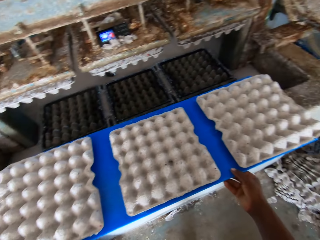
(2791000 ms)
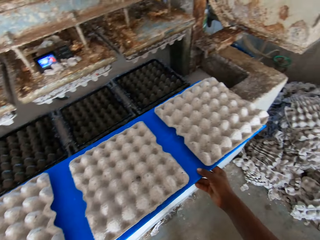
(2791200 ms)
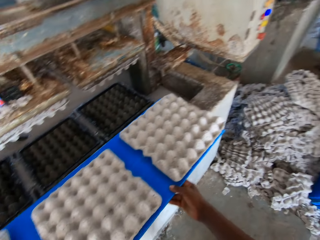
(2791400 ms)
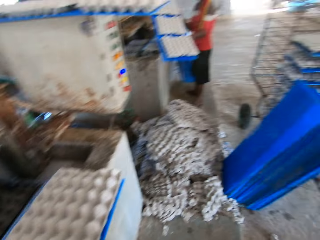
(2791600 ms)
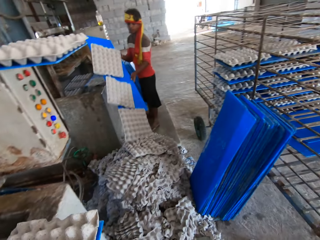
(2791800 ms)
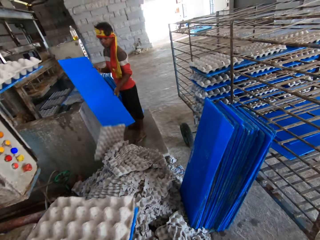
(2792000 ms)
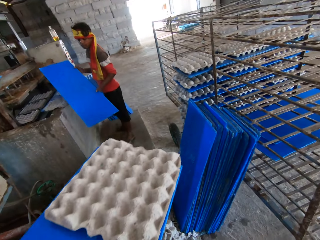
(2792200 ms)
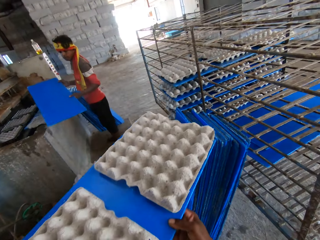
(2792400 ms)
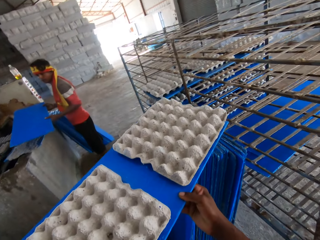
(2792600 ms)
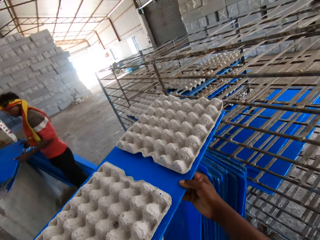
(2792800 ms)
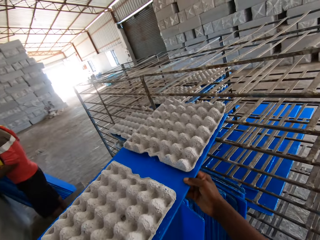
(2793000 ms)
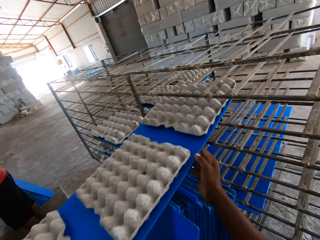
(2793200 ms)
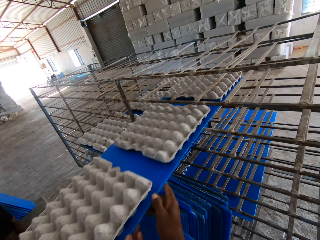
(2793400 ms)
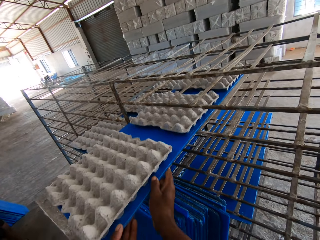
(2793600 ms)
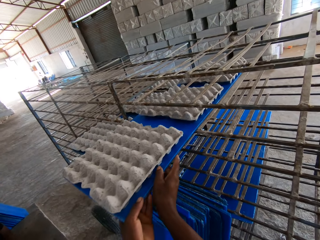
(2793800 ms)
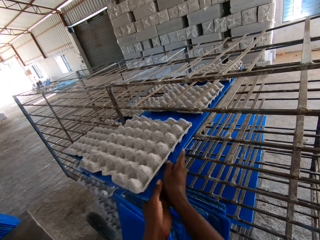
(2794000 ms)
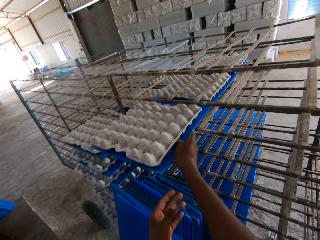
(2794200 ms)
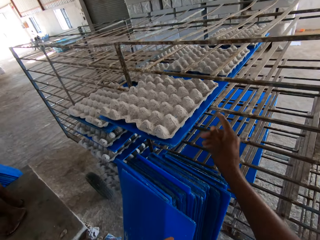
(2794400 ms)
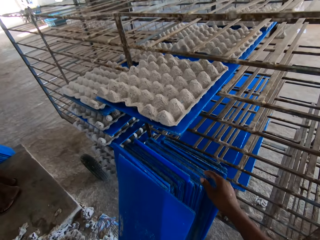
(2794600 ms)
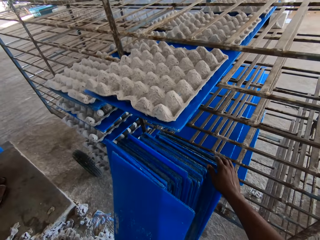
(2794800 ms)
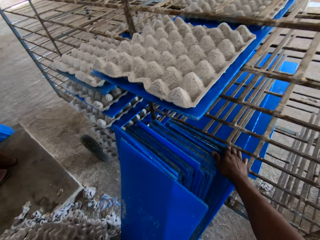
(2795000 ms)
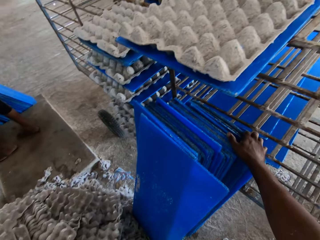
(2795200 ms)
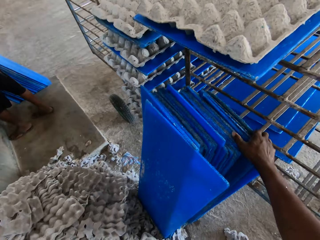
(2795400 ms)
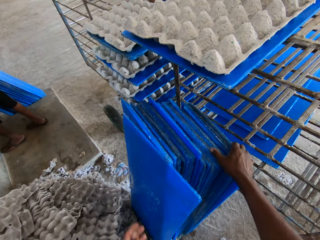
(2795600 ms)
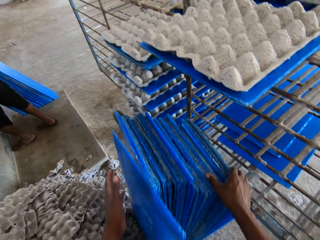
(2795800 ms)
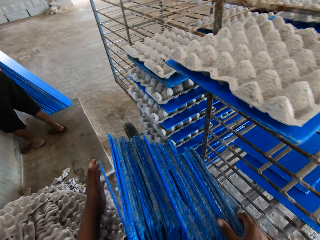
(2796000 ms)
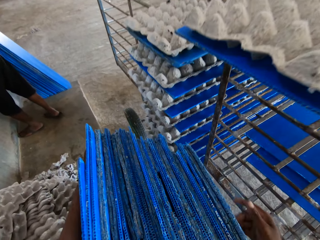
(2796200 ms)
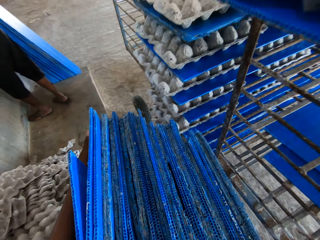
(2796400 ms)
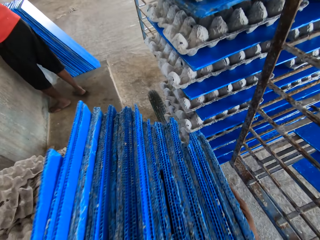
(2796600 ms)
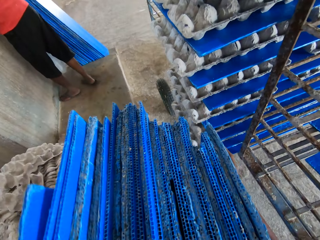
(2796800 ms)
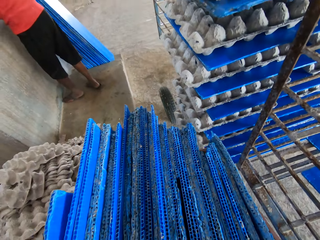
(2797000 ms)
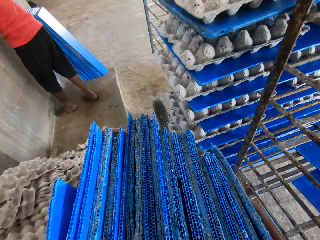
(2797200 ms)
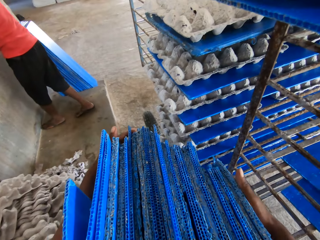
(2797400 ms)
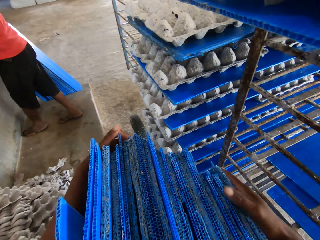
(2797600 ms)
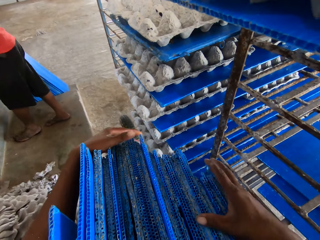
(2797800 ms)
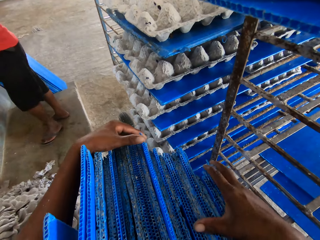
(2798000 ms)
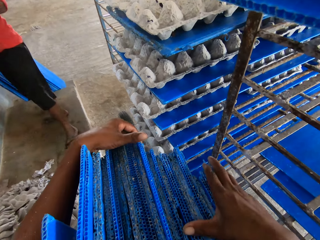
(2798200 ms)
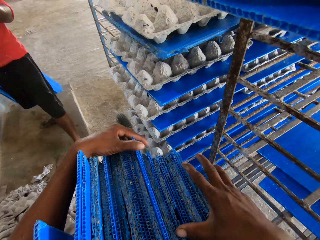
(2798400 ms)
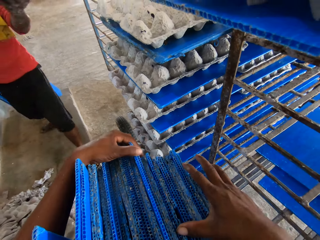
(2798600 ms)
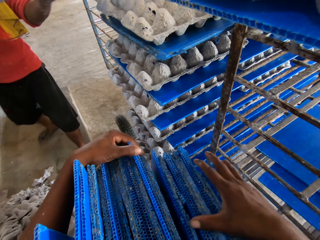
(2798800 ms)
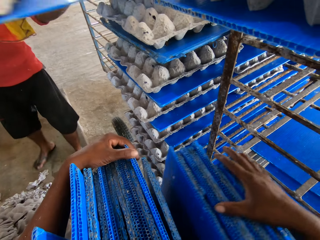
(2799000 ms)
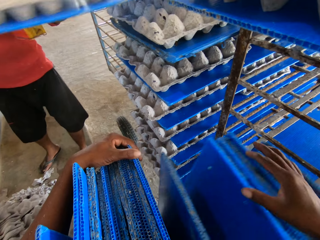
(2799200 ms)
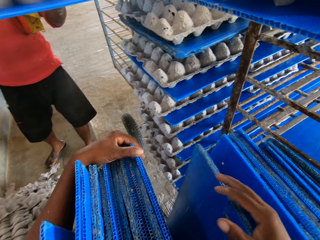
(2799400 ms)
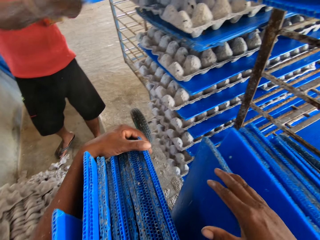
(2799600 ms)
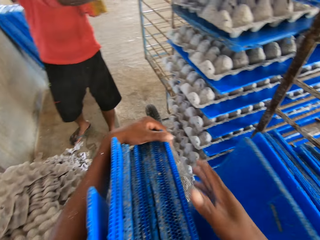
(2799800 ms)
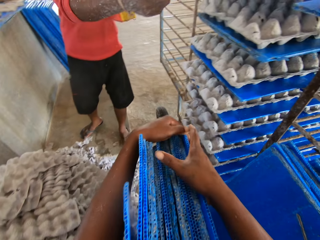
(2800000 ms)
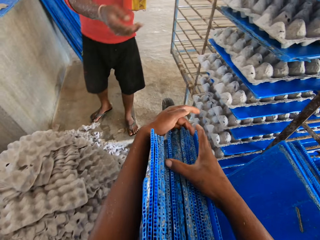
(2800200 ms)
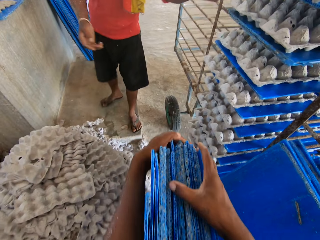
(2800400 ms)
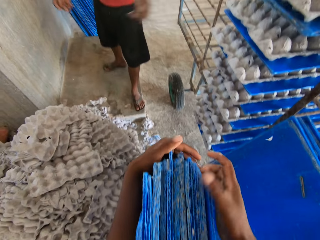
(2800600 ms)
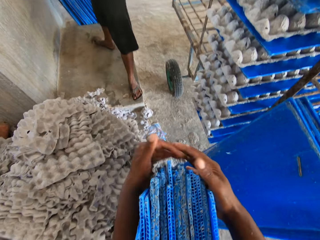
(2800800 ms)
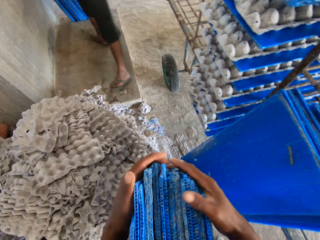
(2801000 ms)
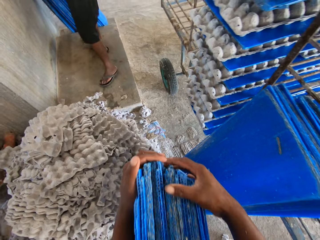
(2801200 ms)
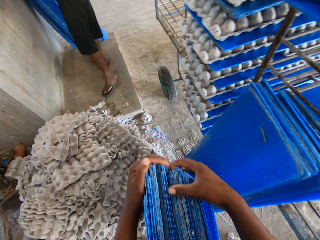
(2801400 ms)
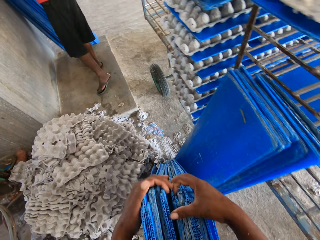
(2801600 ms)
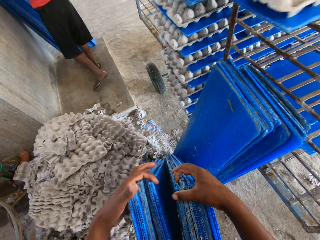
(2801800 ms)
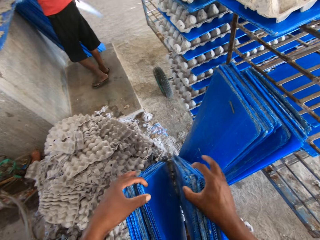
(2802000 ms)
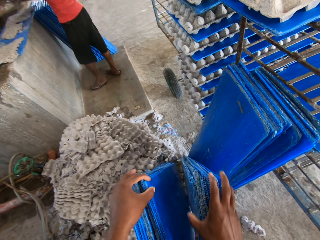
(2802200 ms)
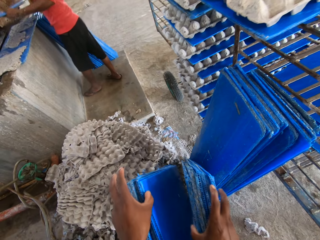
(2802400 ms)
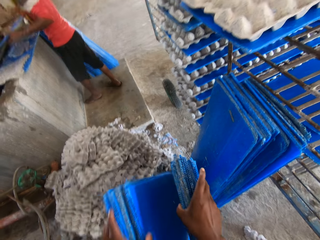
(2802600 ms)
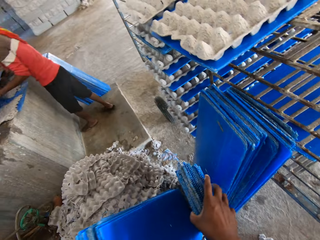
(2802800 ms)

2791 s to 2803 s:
The camera wearer picks up a PVC sheet or plastic board from a platform with both hands. A man dumps some crates on the floor from the PVC sheet in his hands. The camera wearer holds the plastic board. He places the PVC sheet on a rack with both hands. He touches some PVC sheets on the floor with his right hand. He holds the PVC sheets on the floor with both hands. The man places the PVC sheet on the rack with both hands. The camera wearer separates the plastic boards.

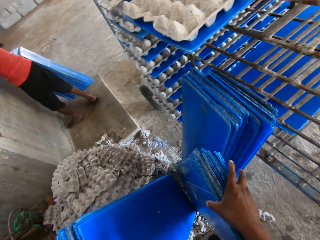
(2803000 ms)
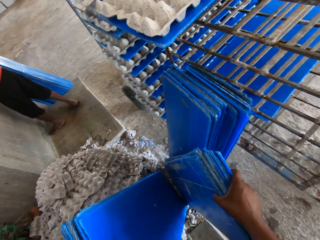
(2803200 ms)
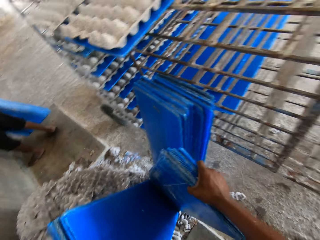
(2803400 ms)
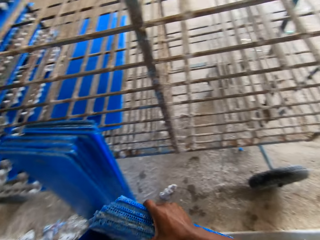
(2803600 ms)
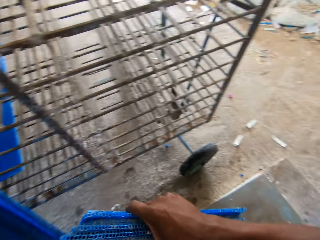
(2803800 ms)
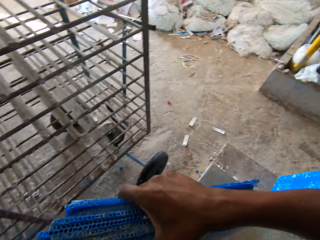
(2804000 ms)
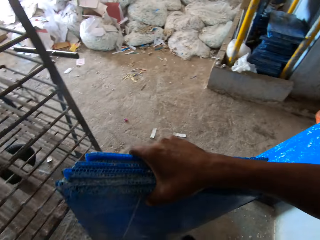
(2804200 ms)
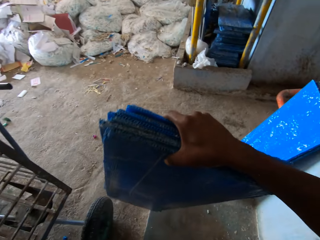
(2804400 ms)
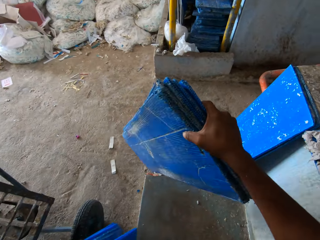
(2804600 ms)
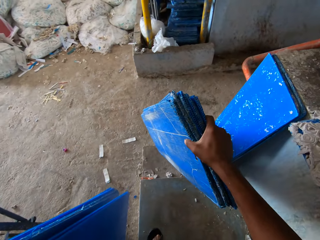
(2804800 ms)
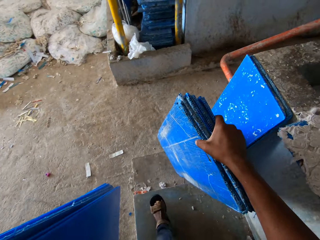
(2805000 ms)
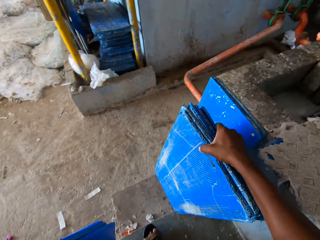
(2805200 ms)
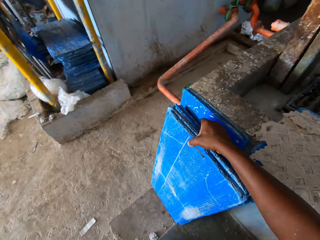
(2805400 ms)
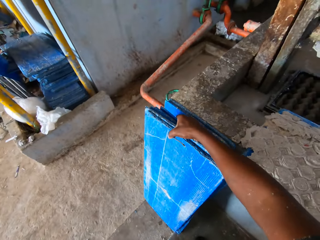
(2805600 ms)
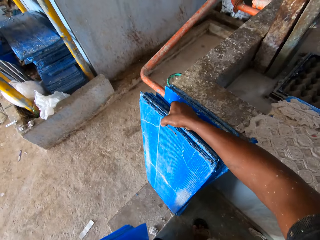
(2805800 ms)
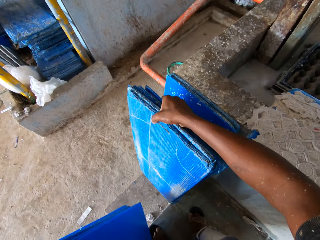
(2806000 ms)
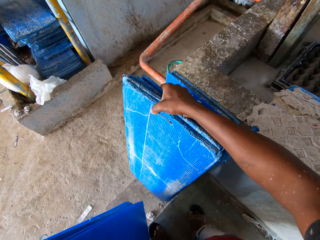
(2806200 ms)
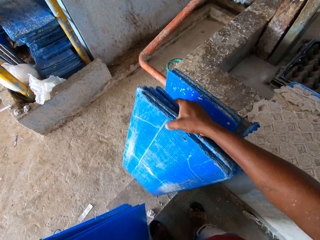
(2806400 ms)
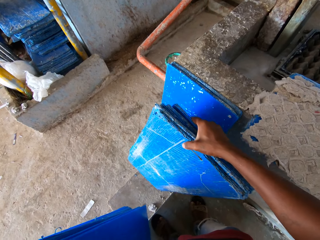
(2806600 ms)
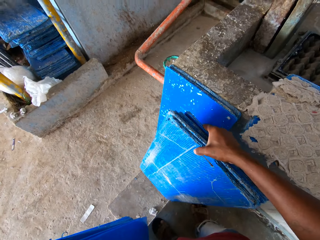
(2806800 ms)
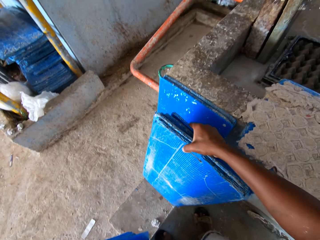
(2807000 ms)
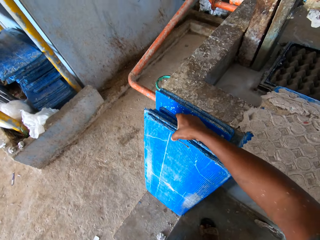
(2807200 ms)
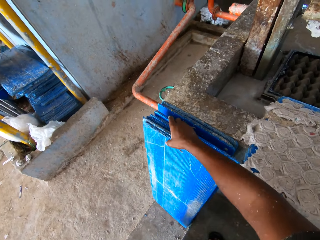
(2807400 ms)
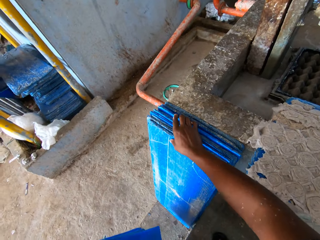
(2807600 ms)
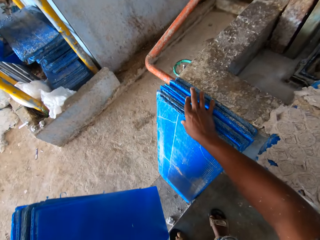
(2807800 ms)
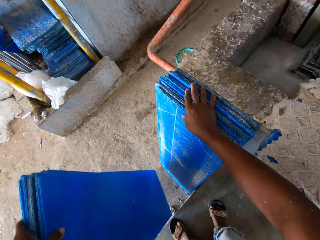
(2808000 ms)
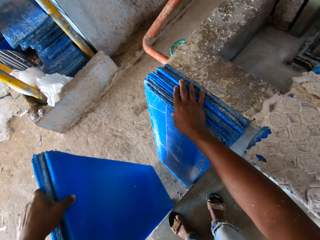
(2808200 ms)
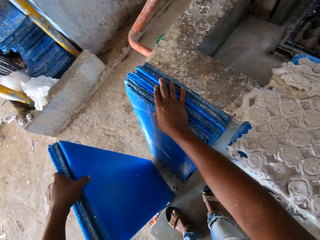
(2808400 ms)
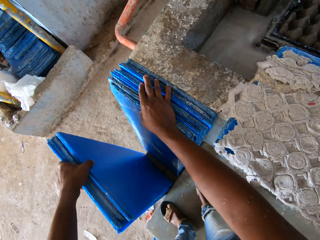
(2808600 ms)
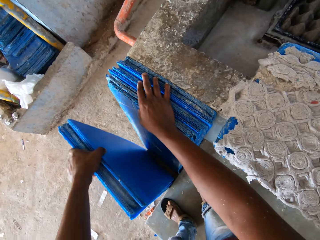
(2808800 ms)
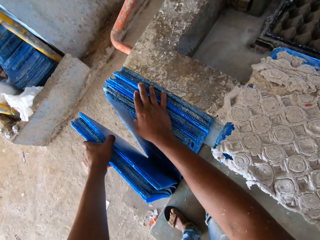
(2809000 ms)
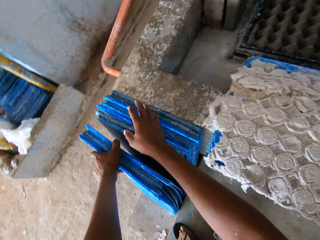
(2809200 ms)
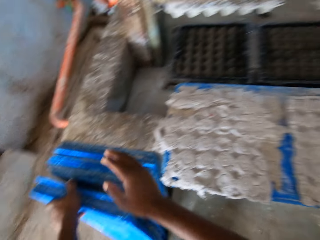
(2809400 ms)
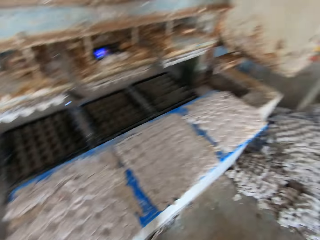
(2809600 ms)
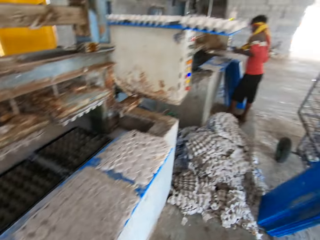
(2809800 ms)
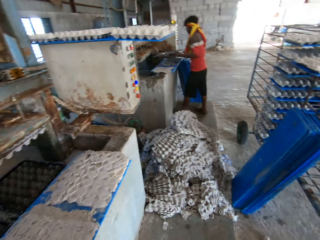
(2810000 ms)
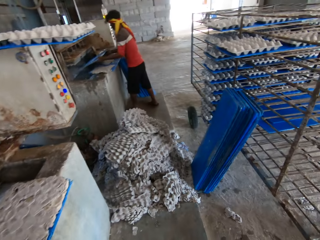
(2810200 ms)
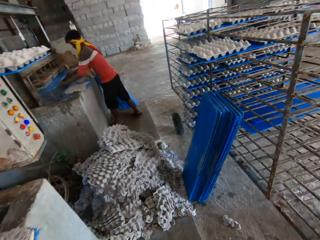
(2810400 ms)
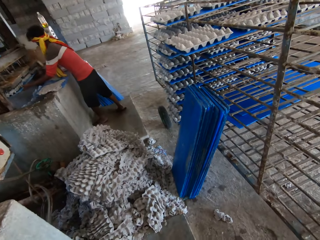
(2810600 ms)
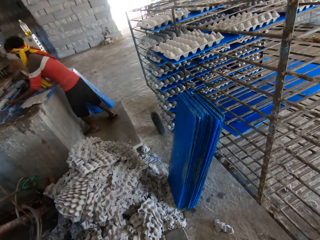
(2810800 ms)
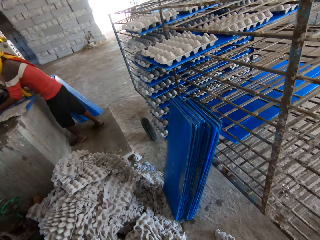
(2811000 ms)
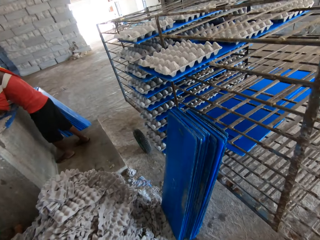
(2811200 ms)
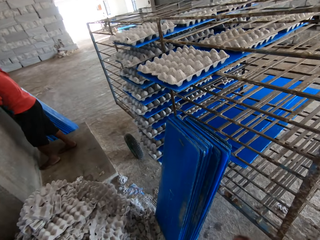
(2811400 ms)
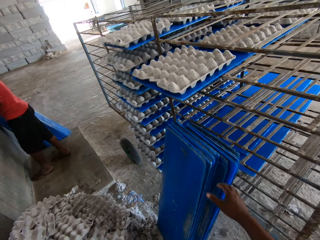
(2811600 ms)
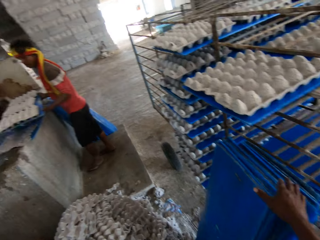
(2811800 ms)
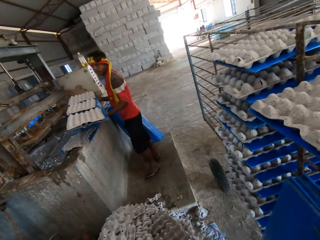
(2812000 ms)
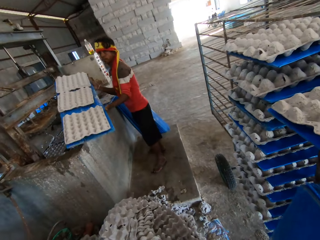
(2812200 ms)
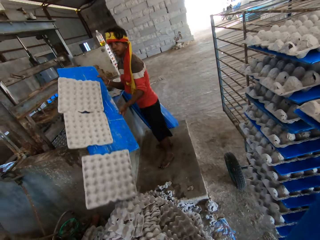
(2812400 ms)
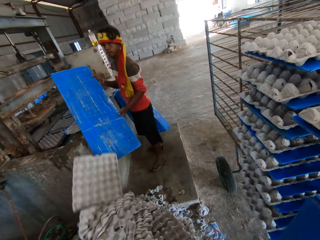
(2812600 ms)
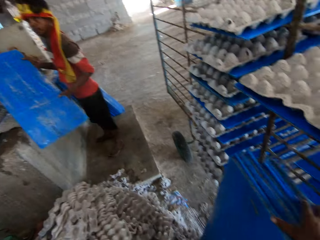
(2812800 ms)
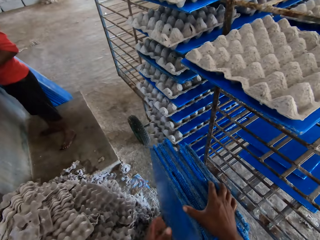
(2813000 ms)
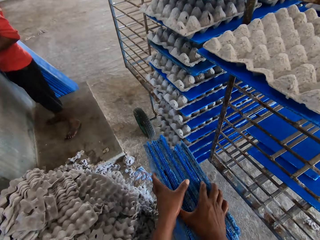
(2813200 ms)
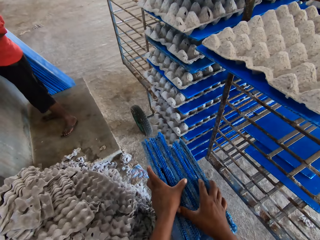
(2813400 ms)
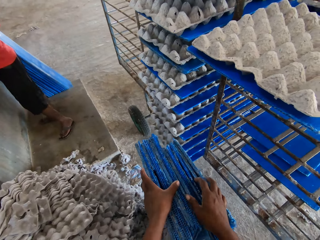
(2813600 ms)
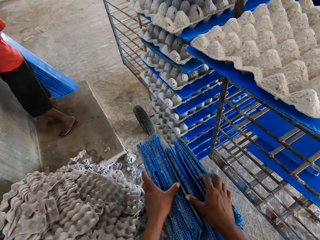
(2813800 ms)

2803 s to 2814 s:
The camera wearer picks up the PVC sheets or plastic boards from the floor with his right hand. He places the PVC sheets on the floor with his right hand. He leans the plastic boards on a pipe. He places the PVC sheets on the floor with his left hand. A man places a PVC sheet in the pulp molding machine with both hands. The camera wearer turns around and moves forward. The man dumps some crates on the floor from the PVC sheet in his hands. The camera wearer picks up the PVC sheets from the floor with his left hand. He picks up the PVC sheets from the floor with his right hand. He separates the plastic boards.
